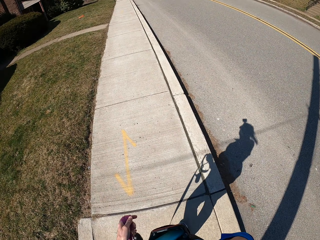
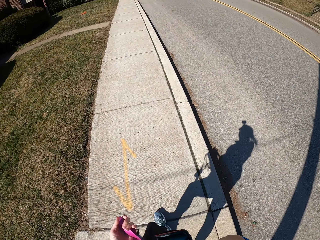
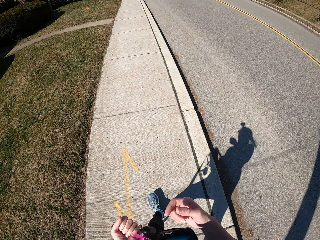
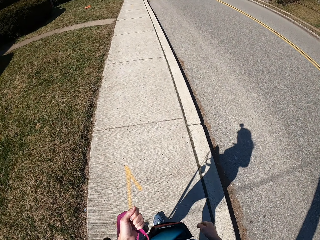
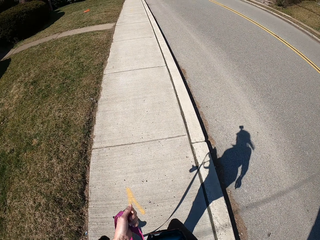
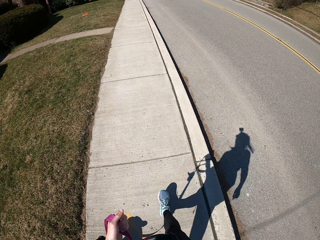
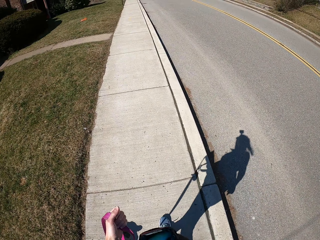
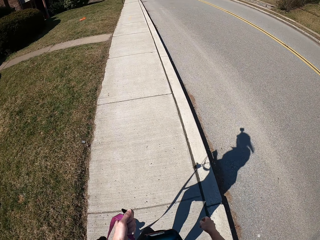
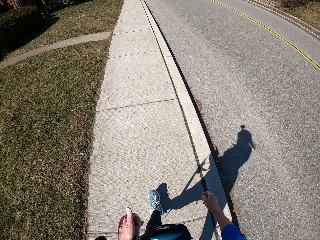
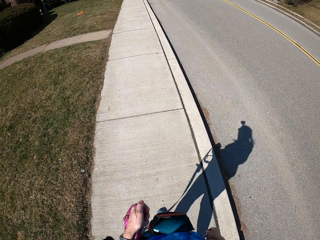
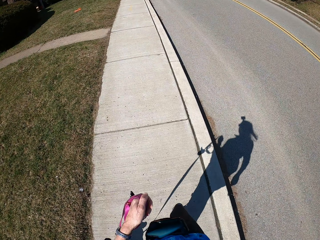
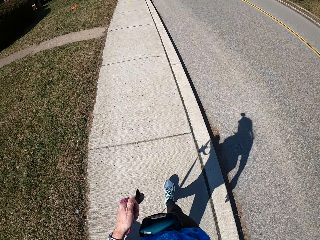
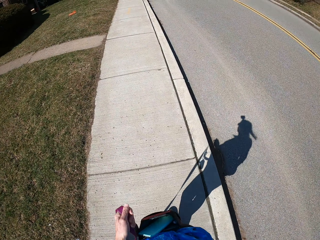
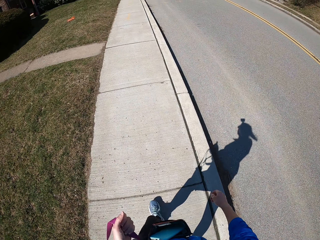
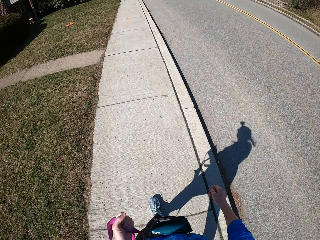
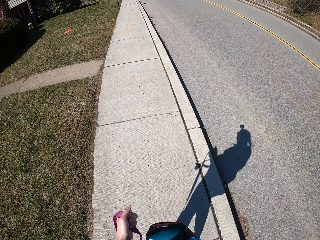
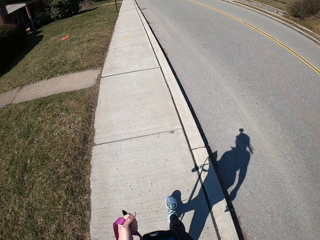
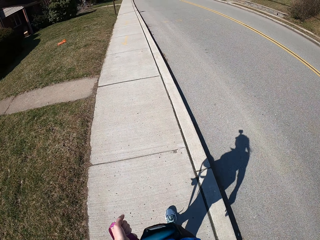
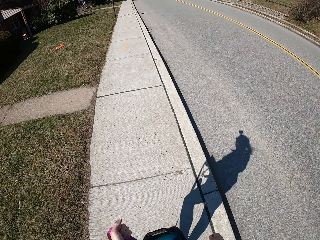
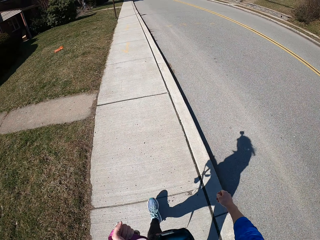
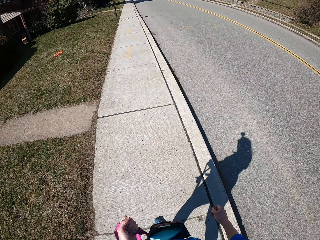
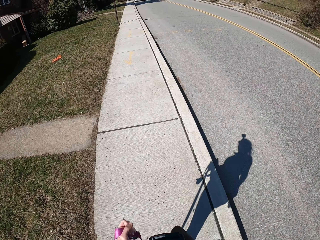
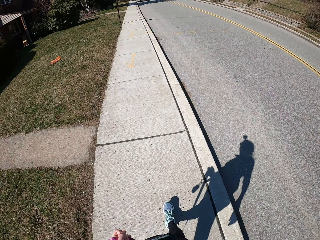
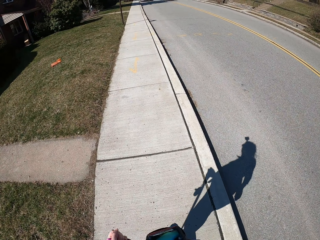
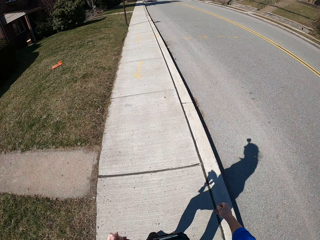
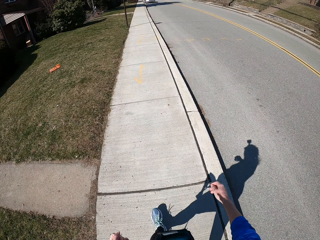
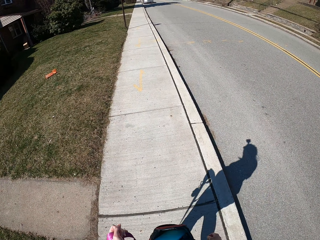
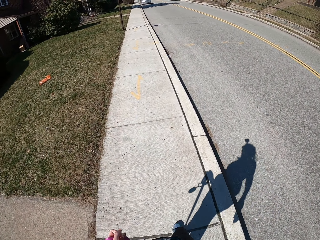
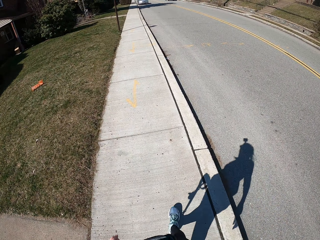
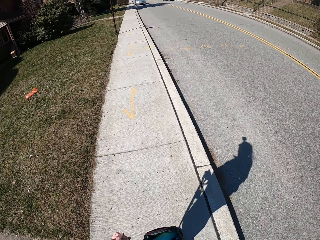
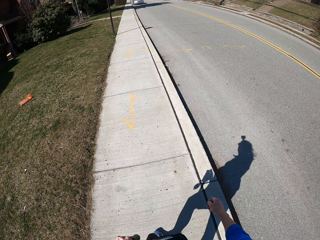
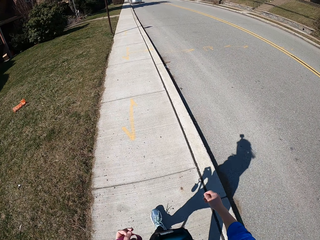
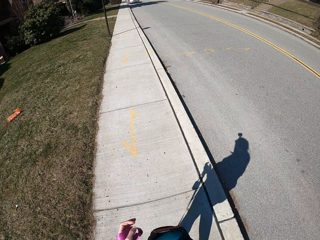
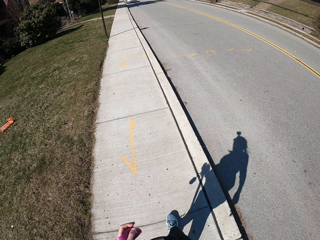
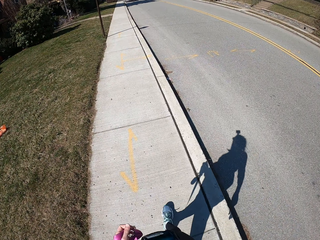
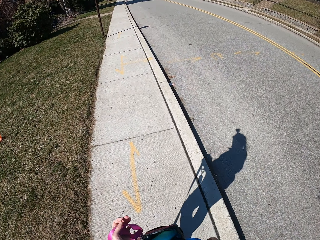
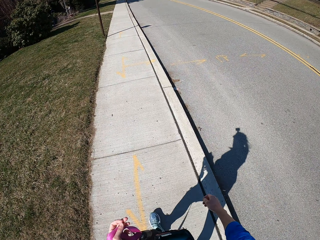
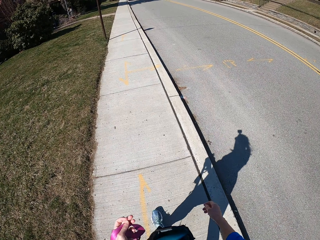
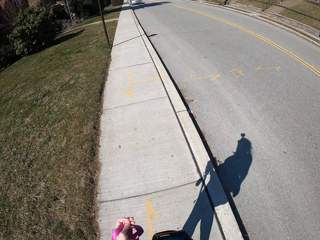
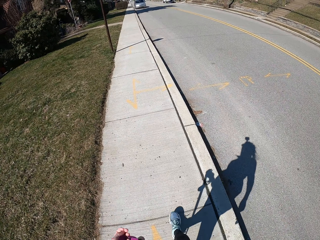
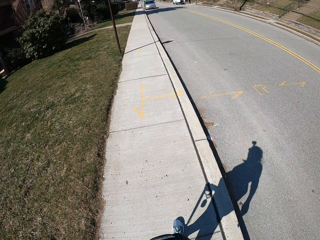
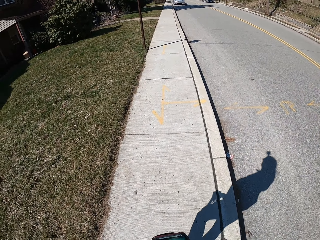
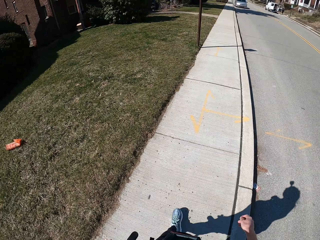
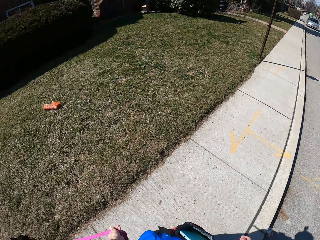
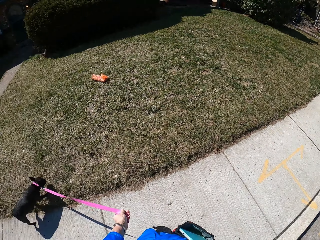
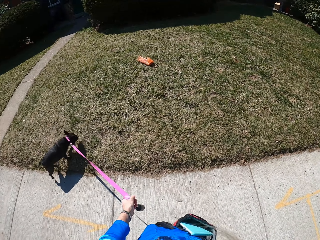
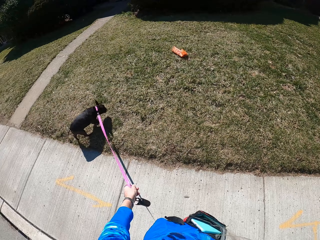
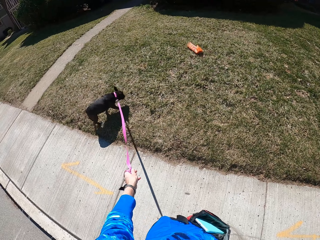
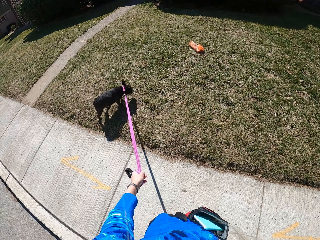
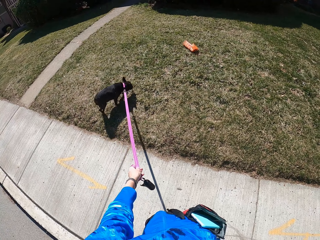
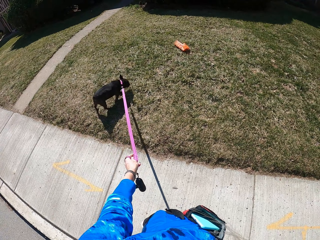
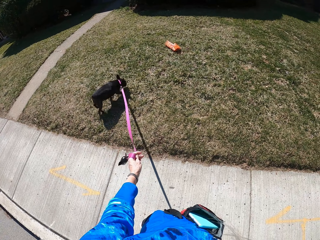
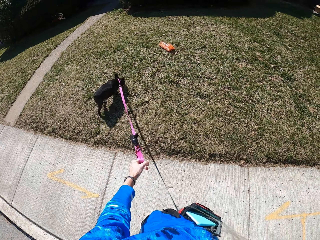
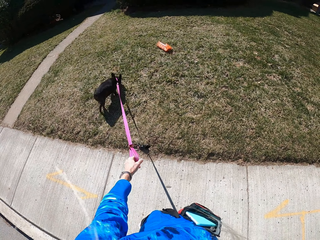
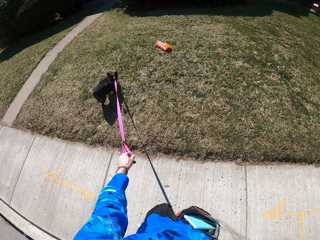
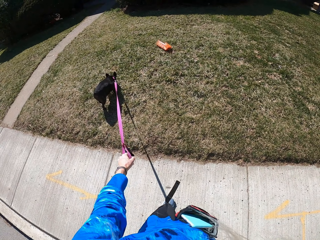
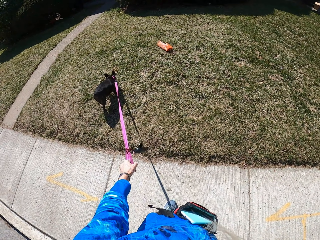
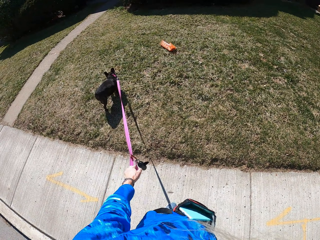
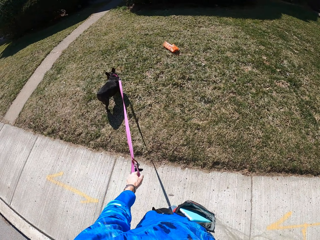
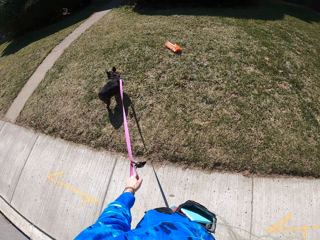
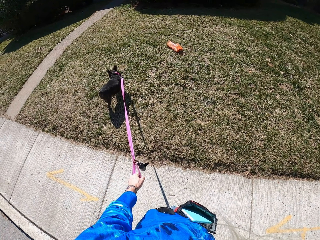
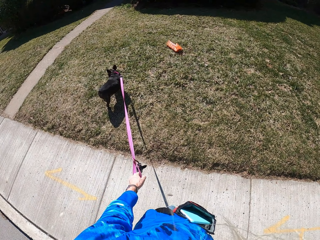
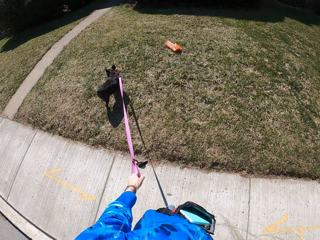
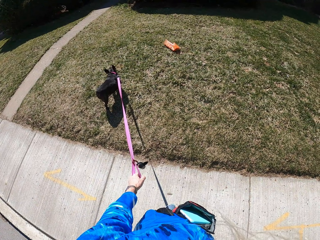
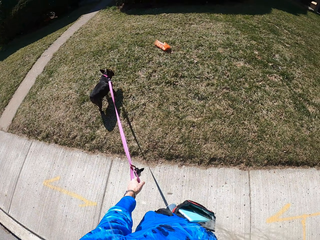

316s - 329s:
The camera wearer lifts up a hand. They hold the dog leash. They turn to look at the dog. The dog walks on a lawn, sniffs around the lawn, and looks around the lawn.

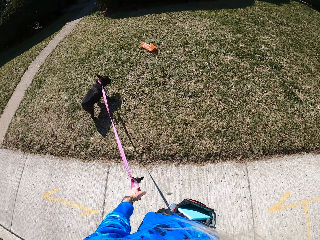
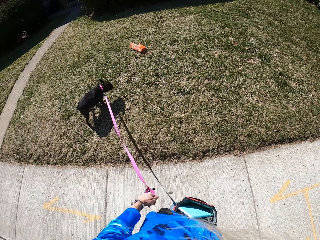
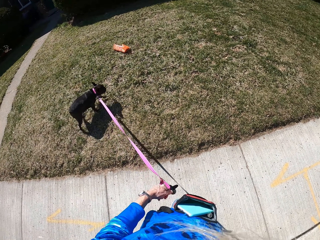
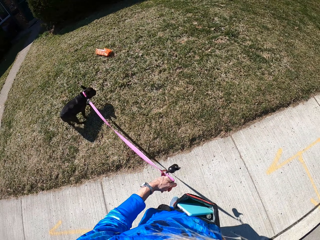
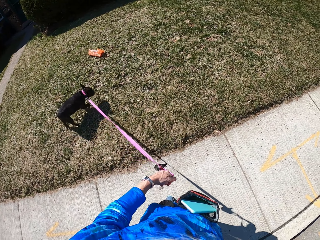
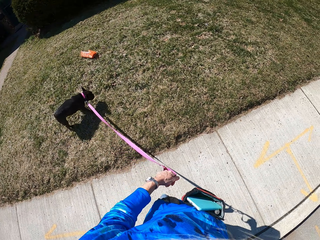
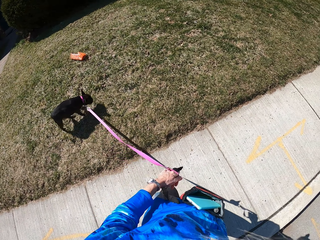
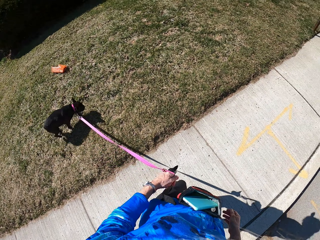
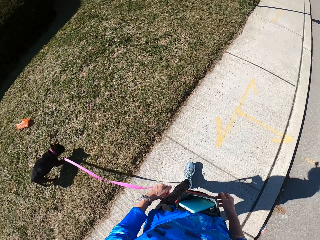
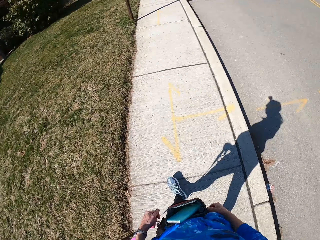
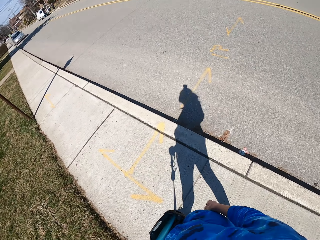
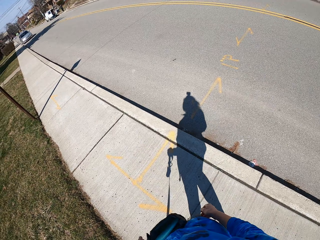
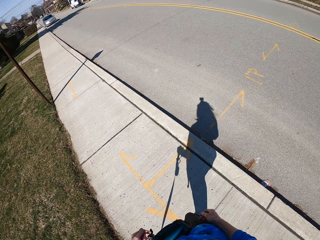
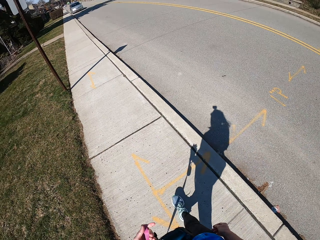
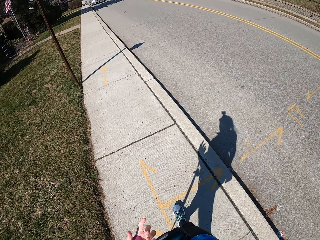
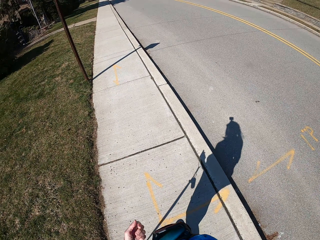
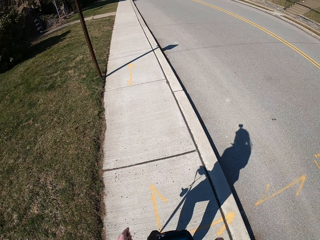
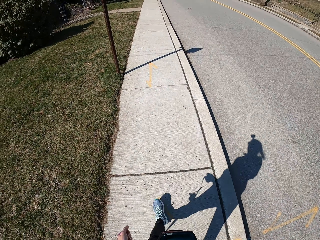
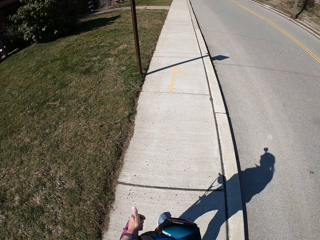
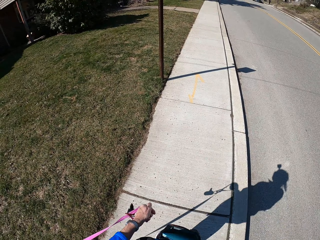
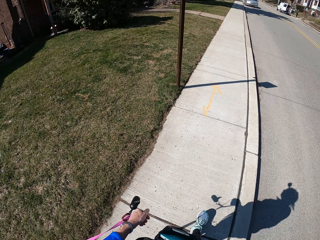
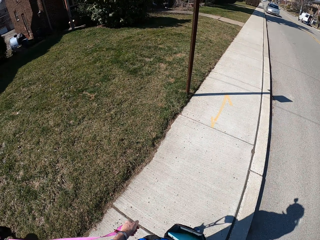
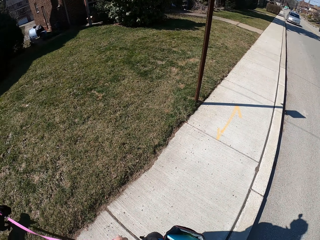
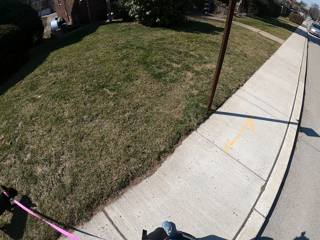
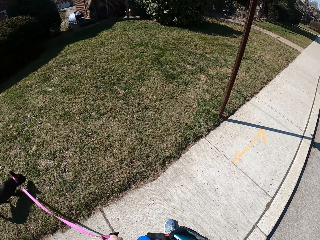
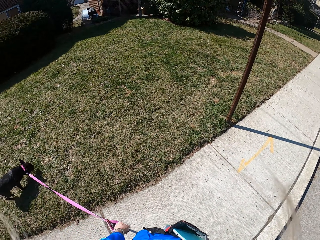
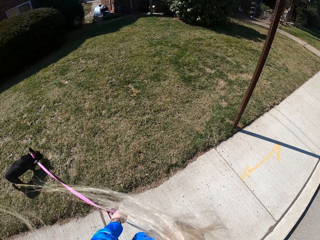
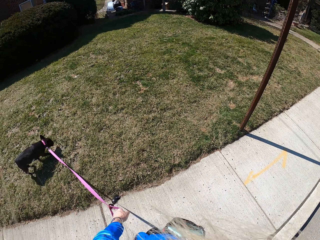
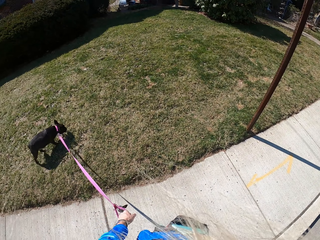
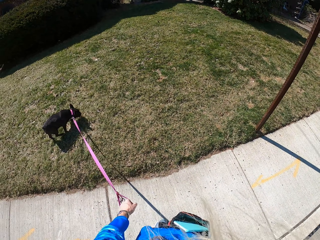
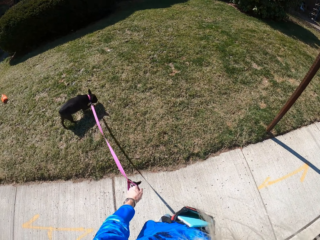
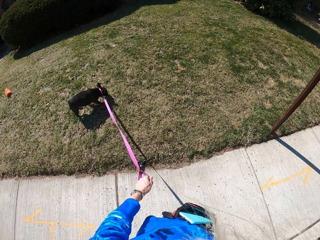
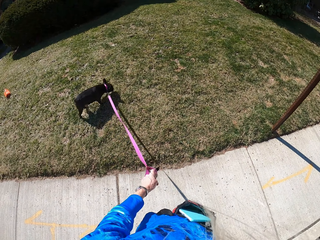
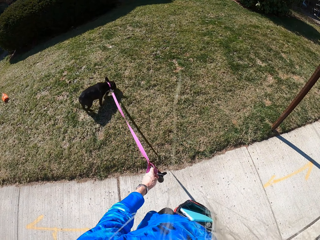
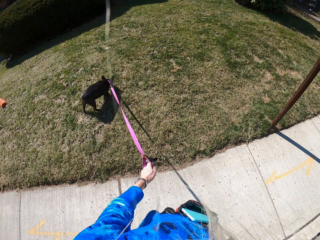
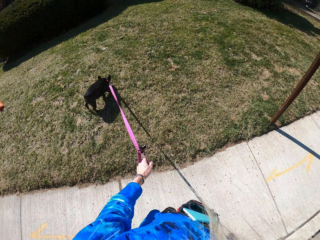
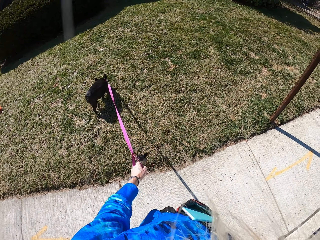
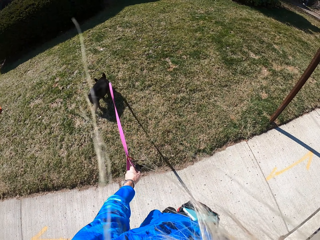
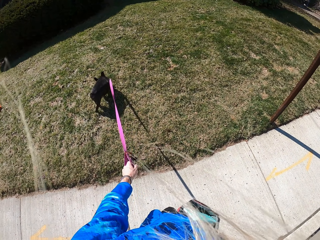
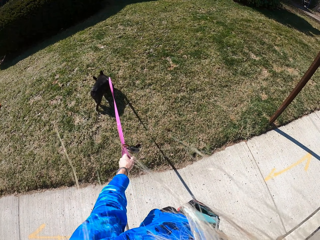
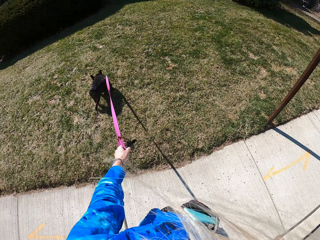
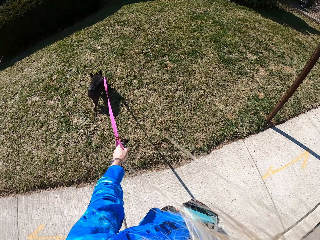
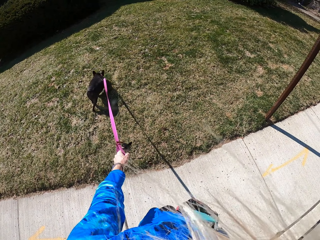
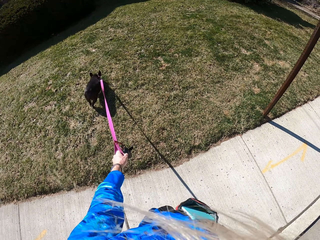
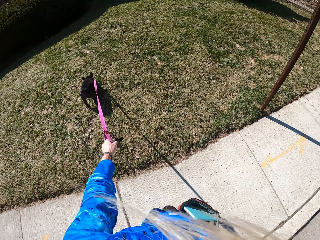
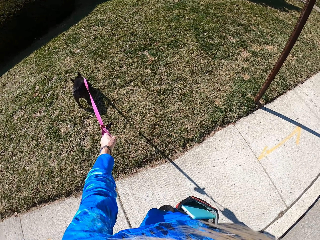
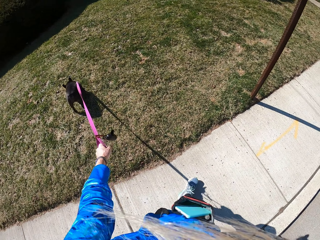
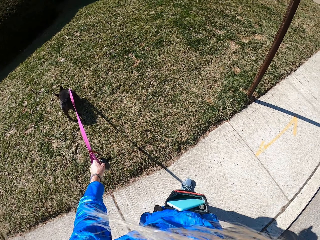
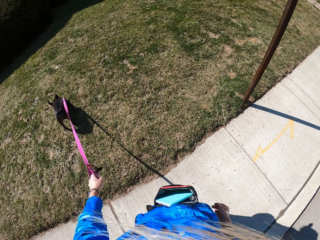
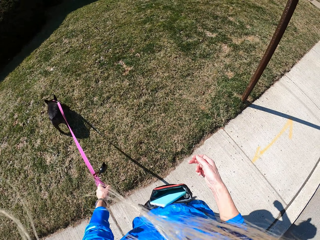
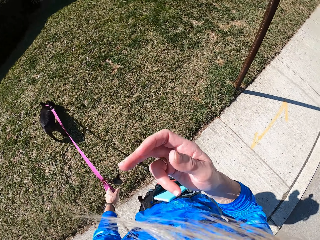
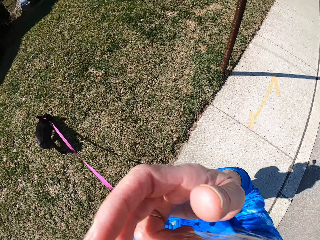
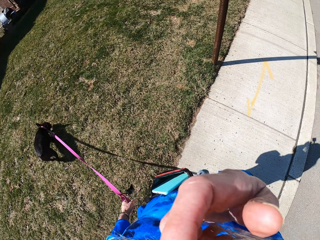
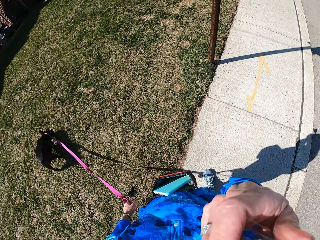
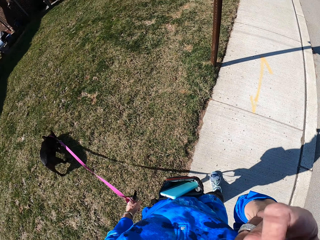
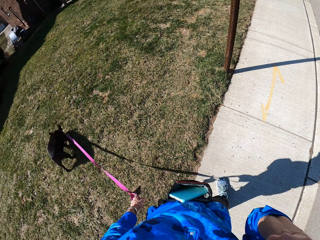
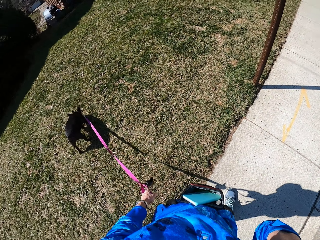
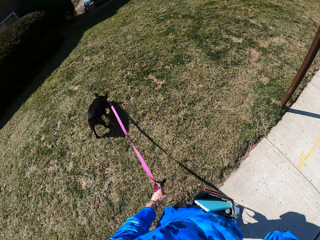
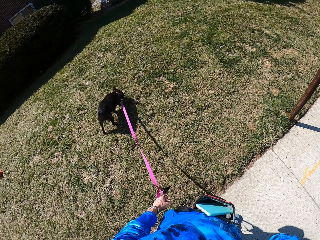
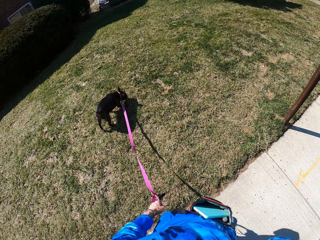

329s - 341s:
The dog walks on a lawn. The camera wearer holds the dog leash. They walk the dog on a sidewalk. They look around a street. They turn to look at the dog. The dog sniffs around the lawn, walks on the lawn, sniffs around the lawn, and pulls on the leash held by the camera wearer. The camera wearer holds the dog leash. They walk towards the dog. They lift up a hand. They push hair around their face.
